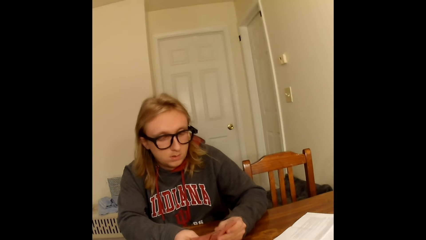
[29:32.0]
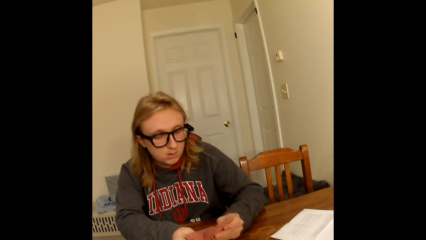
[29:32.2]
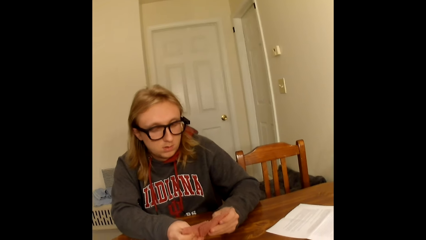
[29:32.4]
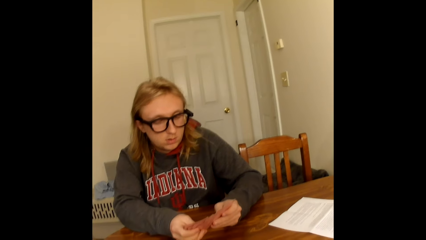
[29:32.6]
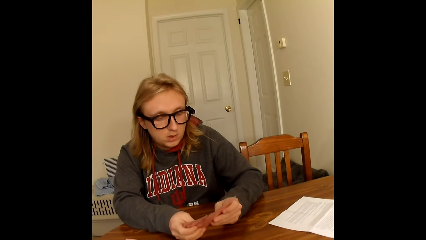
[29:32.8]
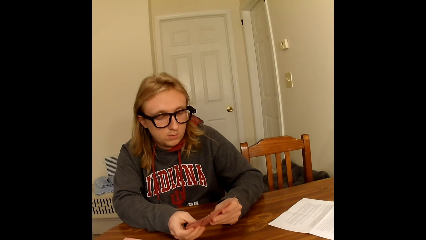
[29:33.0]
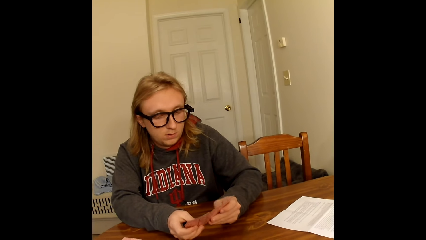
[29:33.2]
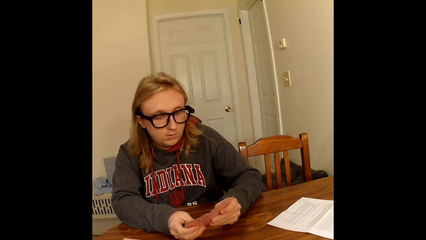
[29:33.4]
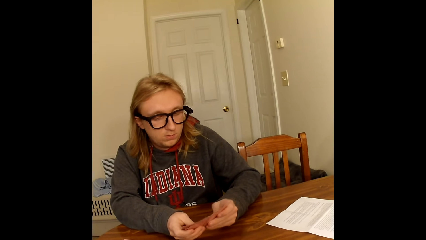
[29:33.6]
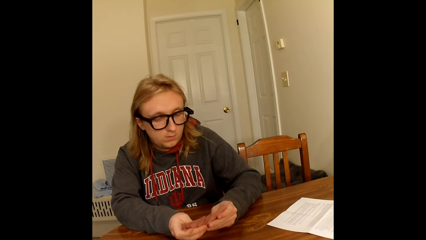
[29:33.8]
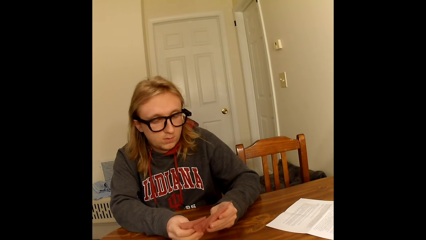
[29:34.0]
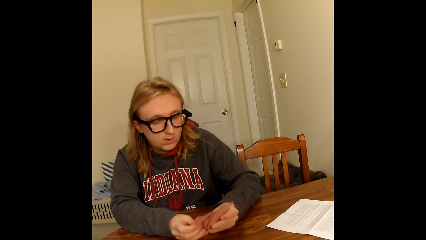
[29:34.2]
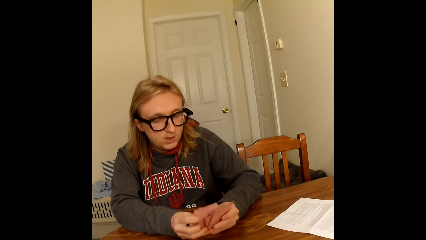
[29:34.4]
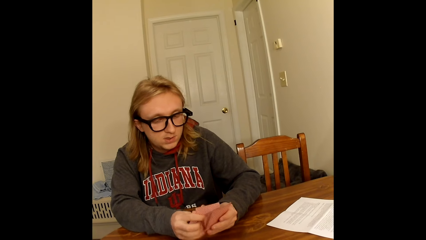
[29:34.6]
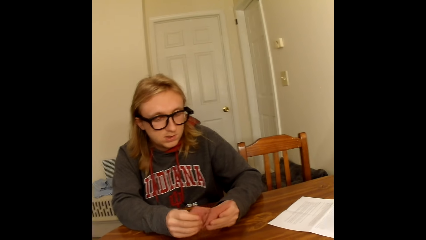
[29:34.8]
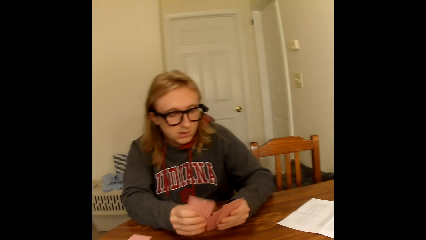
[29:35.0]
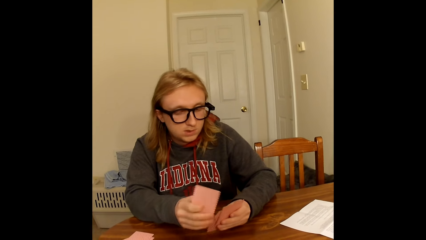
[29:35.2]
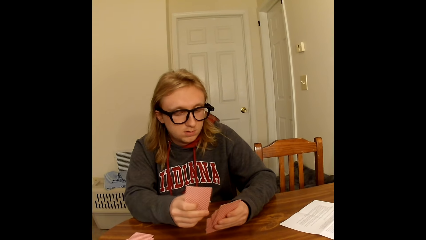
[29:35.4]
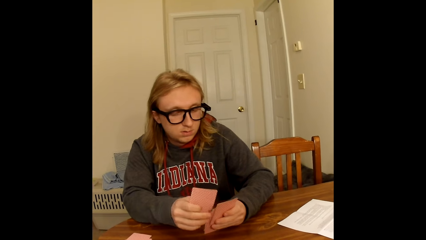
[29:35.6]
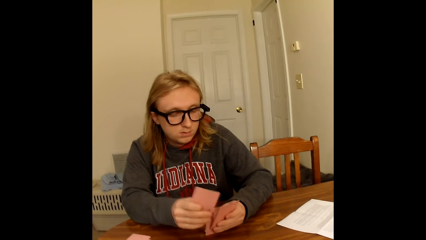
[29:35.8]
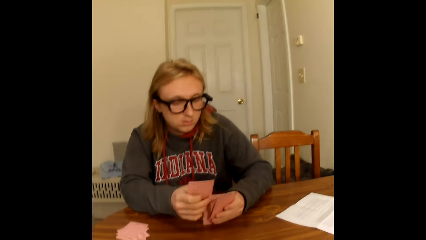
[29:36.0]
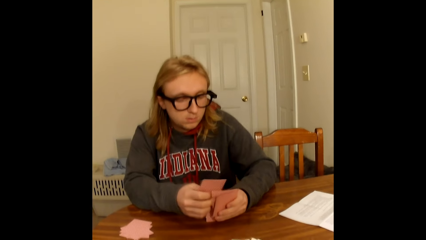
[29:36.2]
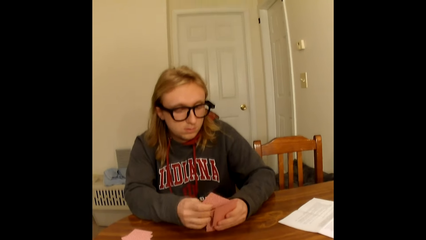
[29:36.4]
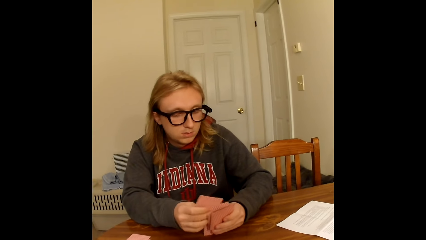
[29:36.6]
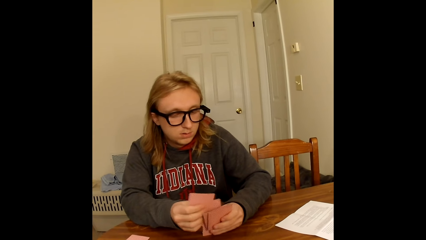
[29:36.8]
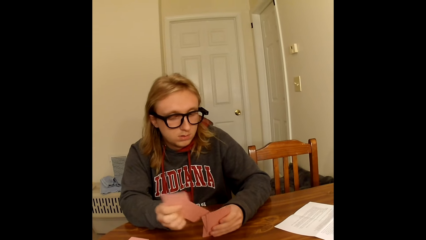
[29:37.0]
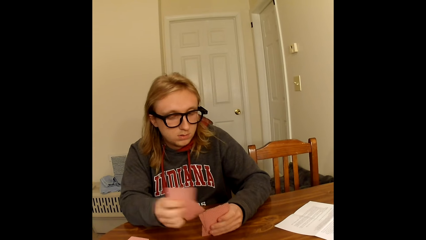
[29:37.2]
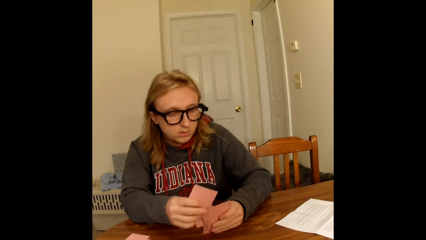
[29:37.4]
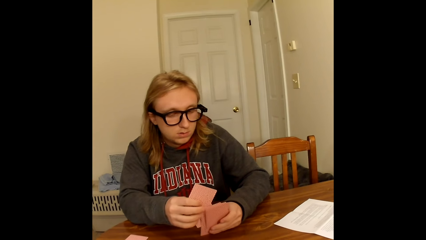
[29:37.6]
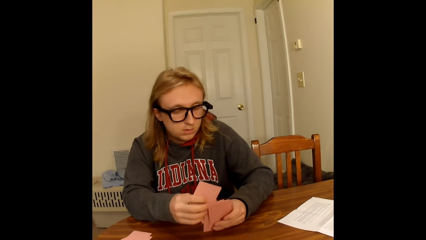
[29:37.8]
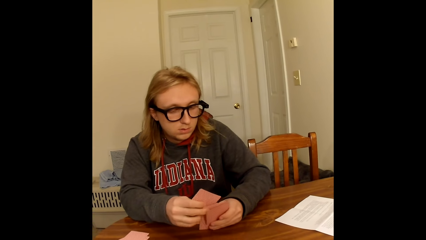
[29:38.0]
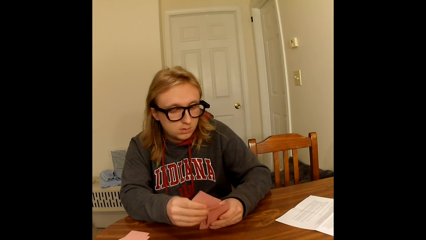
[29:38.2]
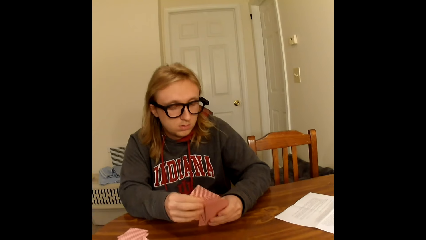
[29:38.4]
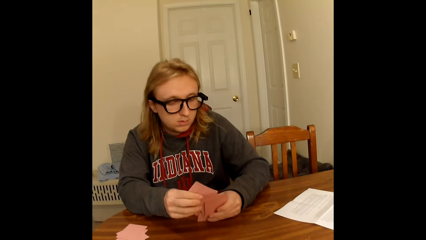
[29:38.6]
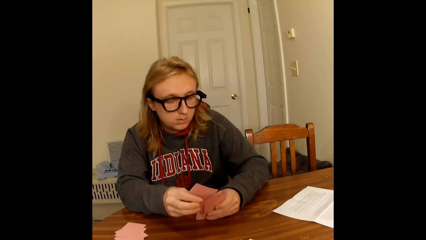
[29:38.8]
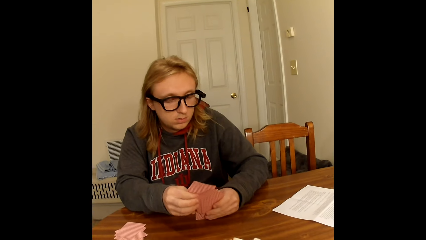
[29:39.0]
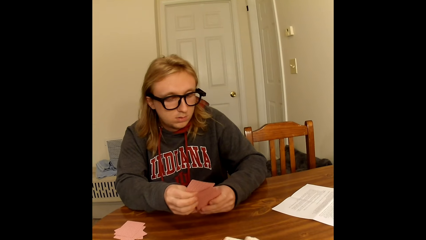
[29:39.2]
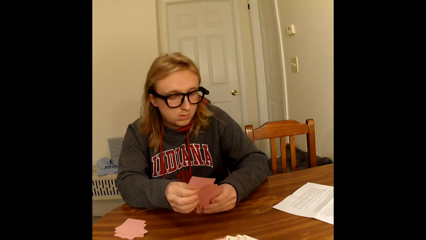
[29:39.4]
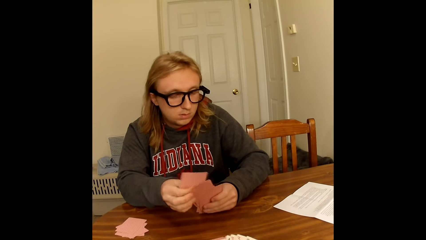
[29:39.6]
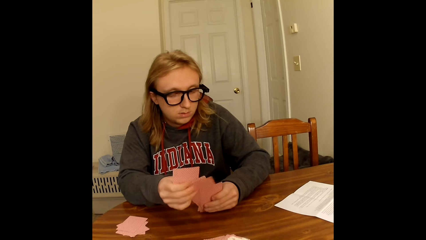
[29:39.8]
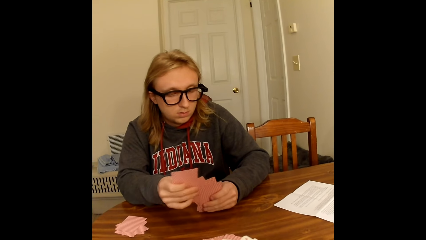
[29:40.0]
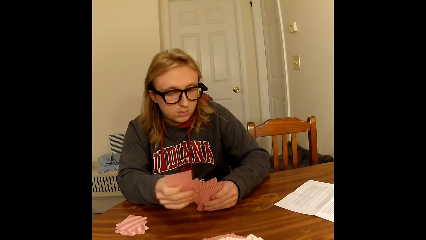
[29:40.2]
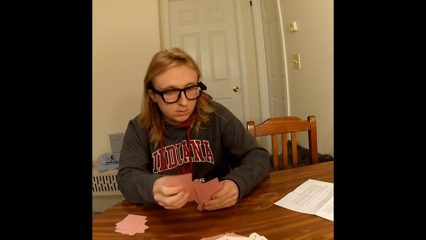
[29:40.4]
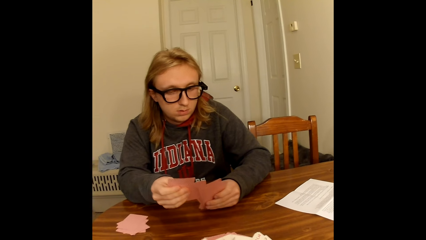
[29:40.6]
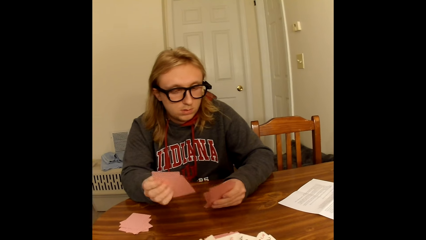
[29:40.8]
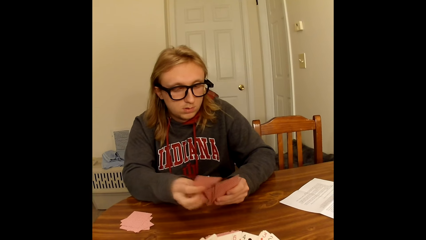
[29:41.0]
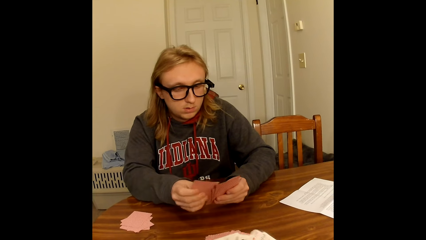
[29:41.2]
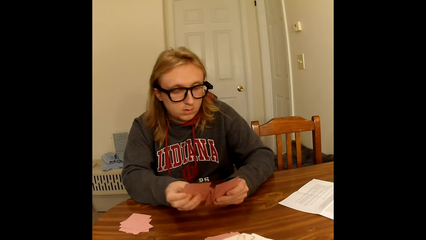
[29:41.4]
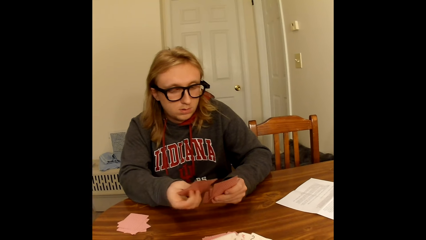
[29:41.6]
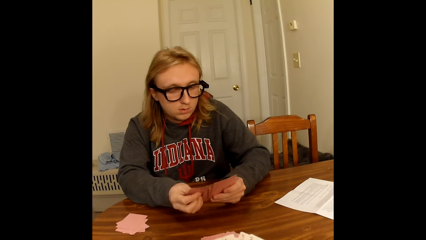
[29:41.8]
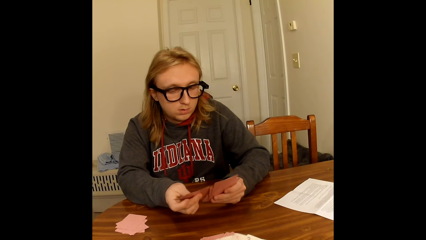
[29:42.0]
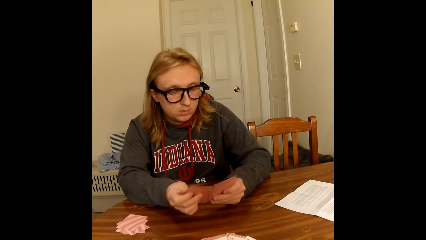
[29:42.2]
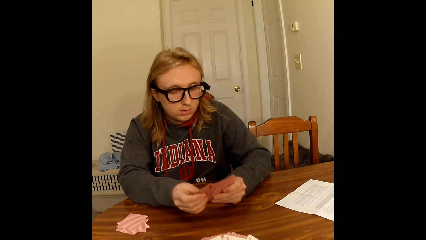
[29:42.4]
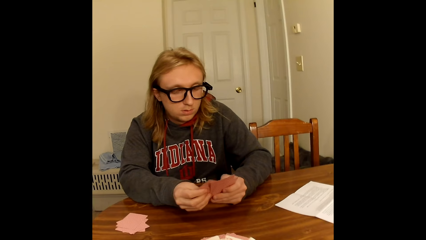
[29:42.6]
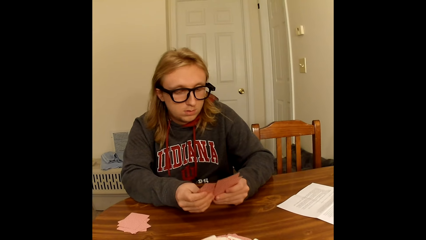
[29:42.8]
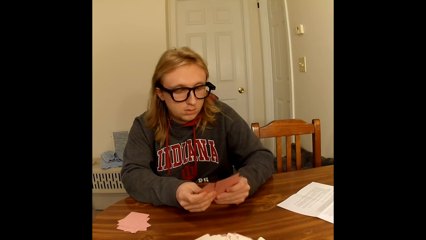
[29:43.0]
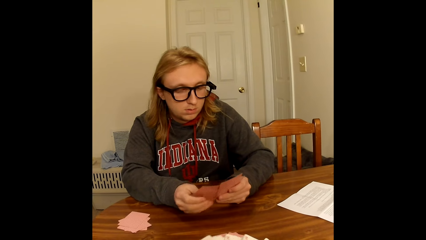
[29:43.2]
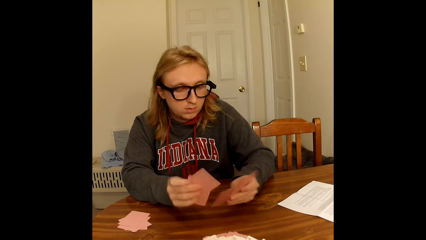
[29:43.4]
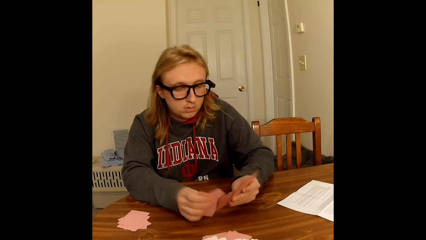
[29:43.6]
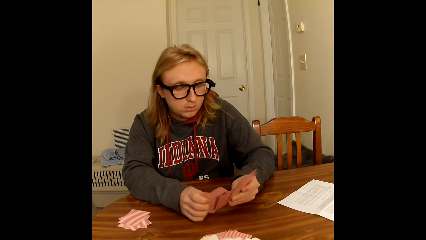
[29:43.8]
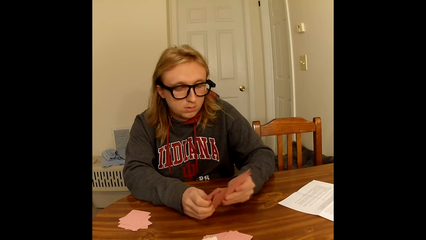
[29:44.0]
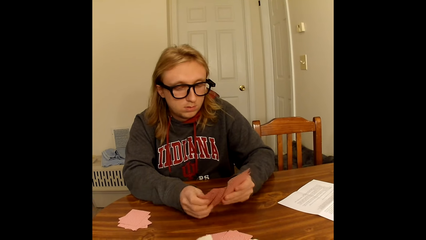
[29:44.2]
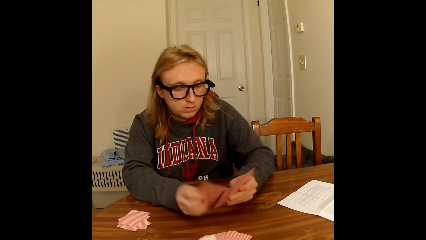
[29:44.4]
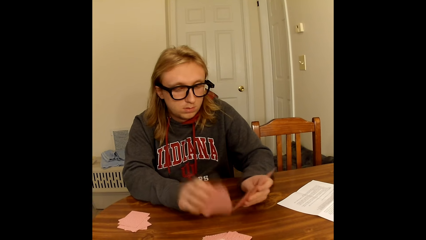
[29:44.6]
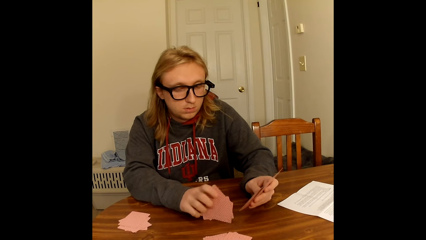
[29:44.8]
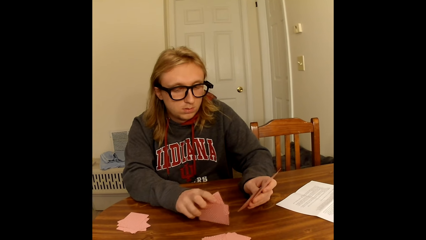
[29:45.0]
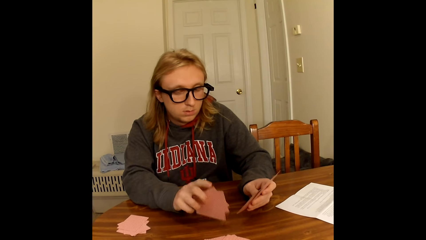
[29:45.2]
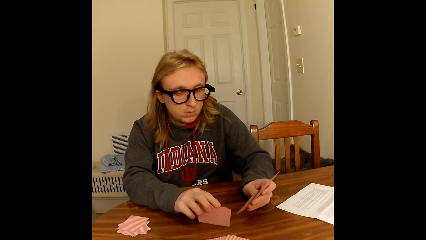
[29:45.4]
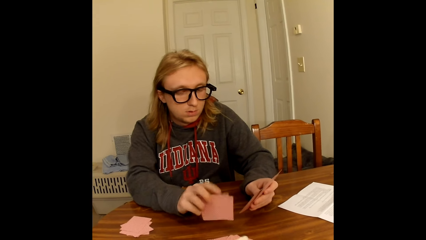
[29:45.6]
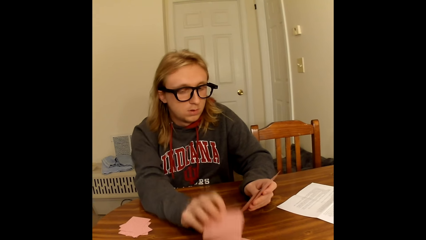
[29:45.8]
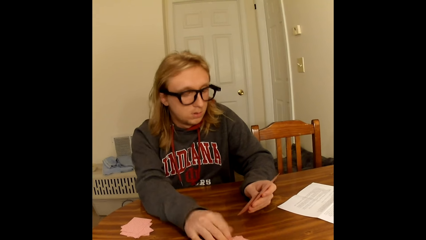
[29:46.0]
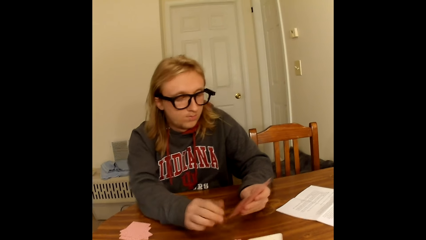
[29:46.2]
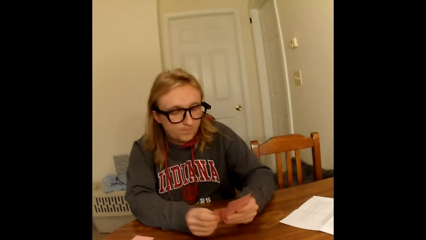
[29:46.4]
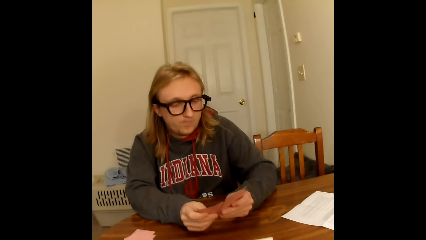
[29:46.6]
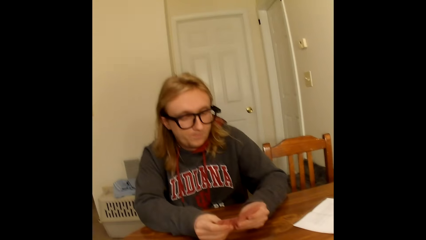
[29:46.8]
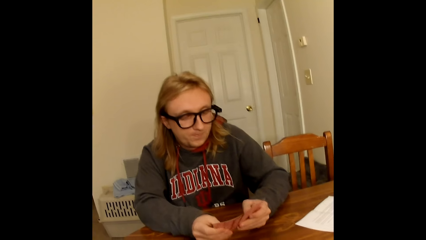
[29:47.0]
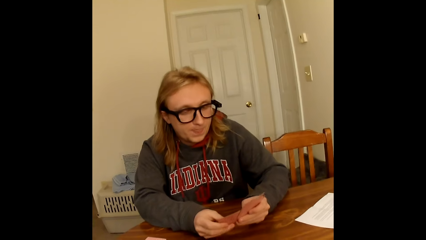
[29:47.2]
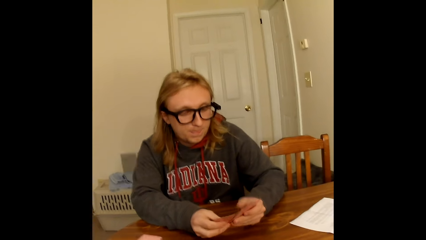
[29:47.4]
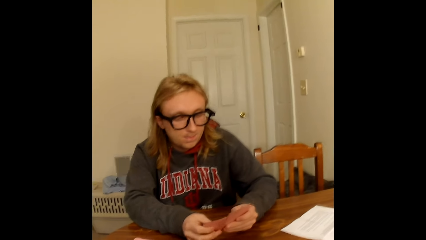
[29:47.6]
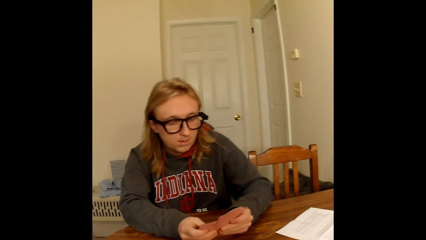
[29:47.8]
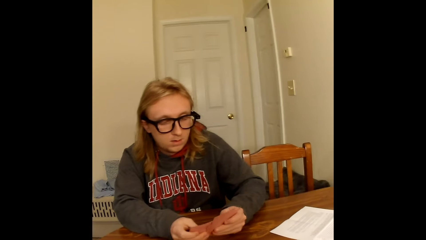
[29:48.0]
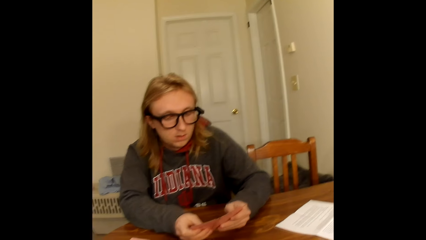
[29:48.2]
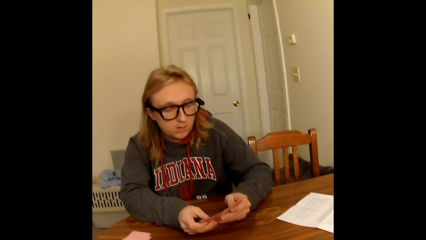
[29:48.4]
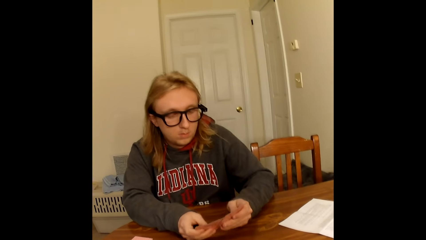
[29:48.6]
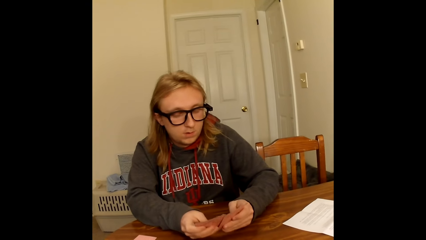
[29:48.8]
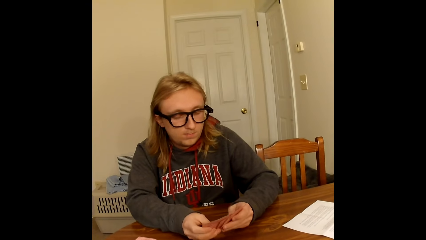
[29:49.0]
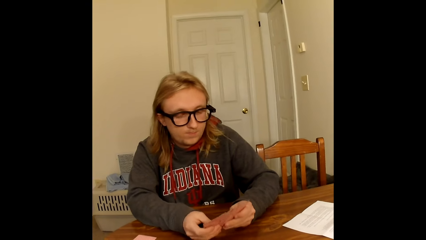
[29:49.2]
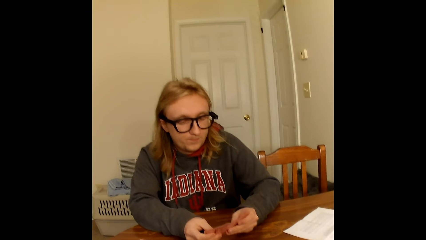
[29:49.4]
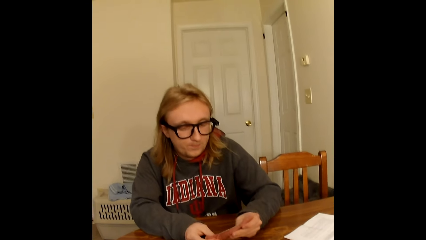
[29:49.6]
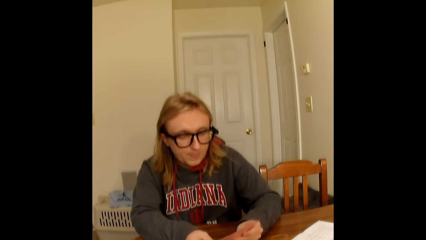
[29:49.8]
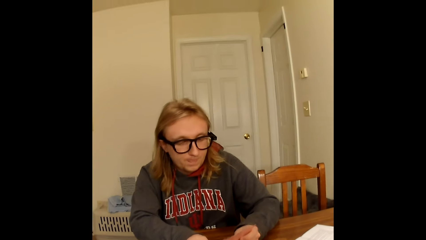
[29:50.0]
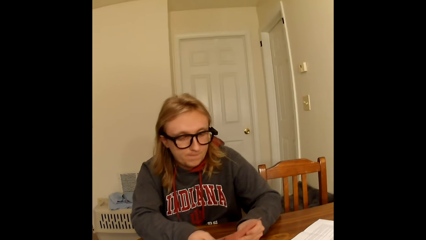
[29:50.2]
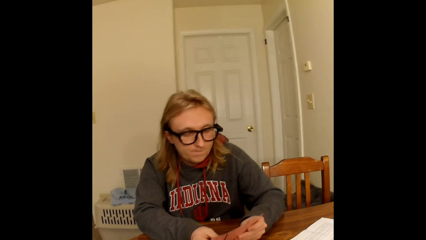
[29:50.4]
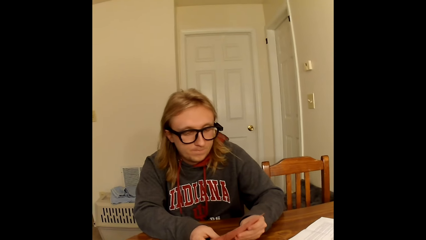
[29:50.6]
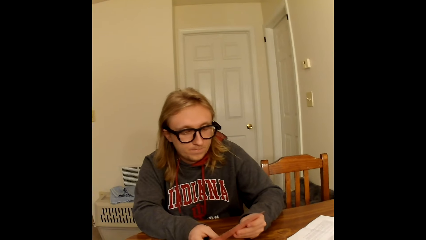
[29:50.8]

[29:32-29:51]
The man picks some playing cards face up to him from the playing cards in his hands with his right hand. The man holds a card as he arranges others. The camera wearer arranges cards. The man taps the table with the playing cards in his right hand. The man levels the cards on the table. The man places the playing cards face down on a deck of face-down playing cards on the table with his right hand. The man holds the playing cards face up to him with both hands. The man spreads the playing cards in his hands with both hands. The camera wearer moves the cards. The man arranges the cards.
